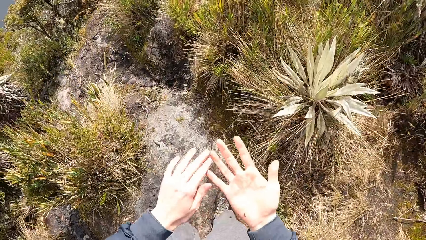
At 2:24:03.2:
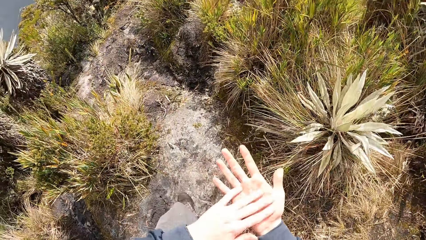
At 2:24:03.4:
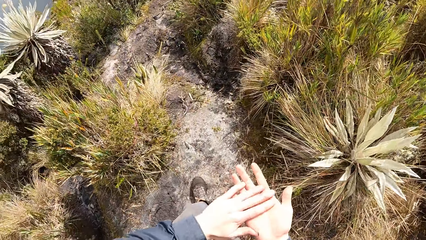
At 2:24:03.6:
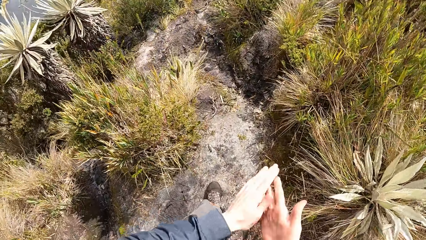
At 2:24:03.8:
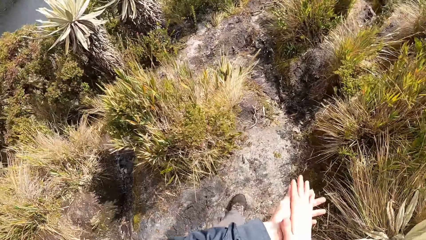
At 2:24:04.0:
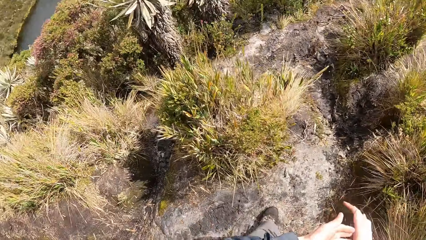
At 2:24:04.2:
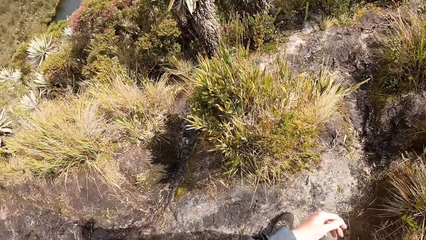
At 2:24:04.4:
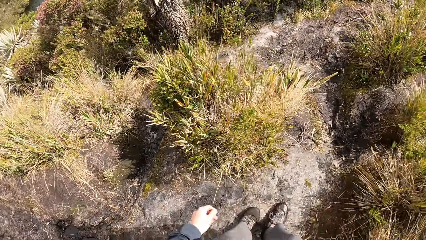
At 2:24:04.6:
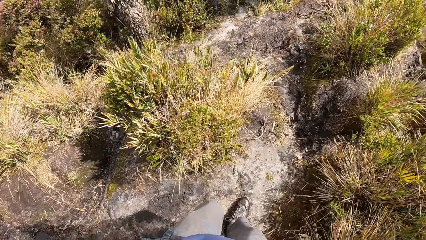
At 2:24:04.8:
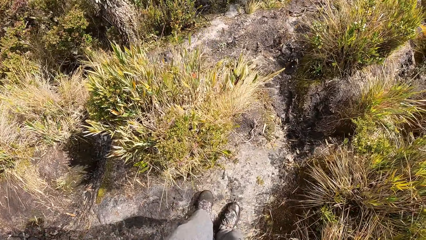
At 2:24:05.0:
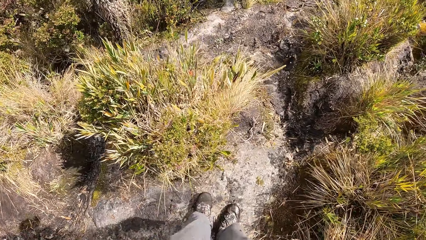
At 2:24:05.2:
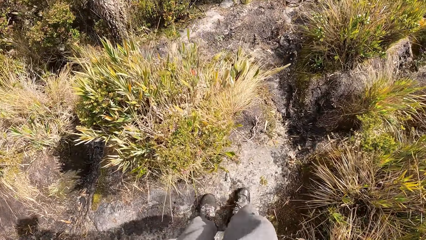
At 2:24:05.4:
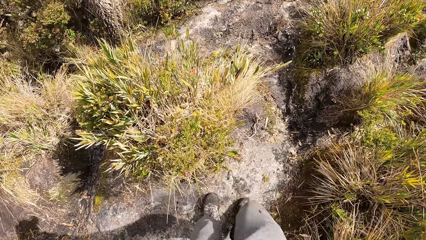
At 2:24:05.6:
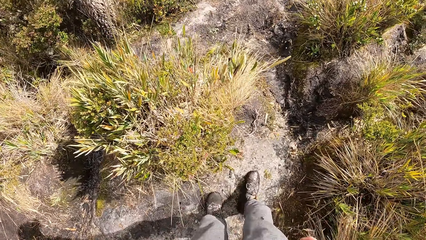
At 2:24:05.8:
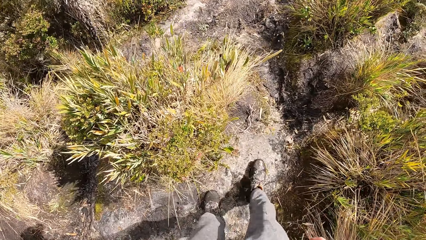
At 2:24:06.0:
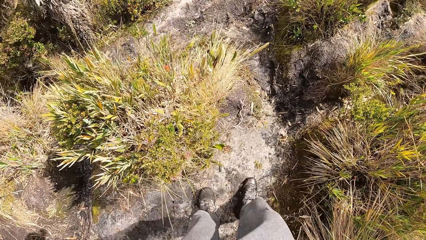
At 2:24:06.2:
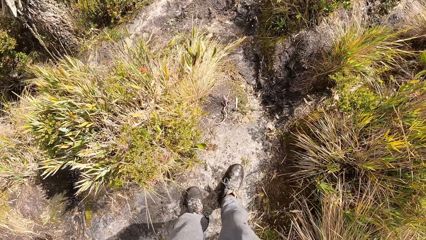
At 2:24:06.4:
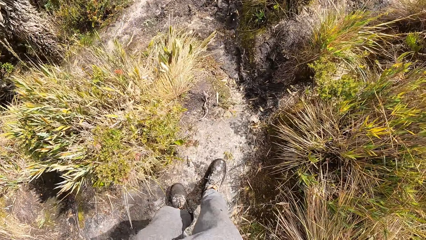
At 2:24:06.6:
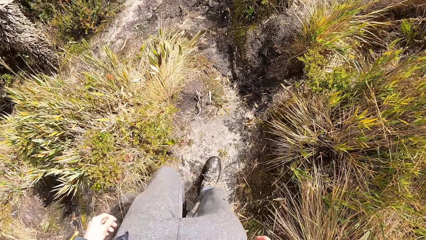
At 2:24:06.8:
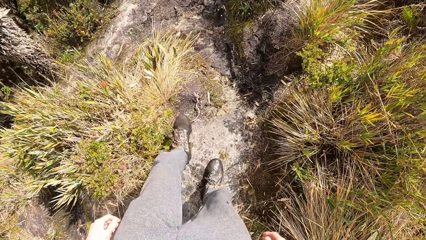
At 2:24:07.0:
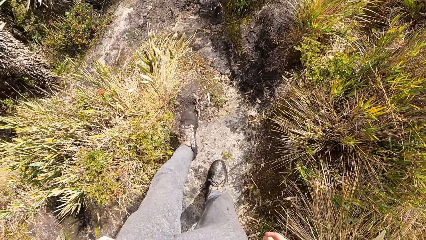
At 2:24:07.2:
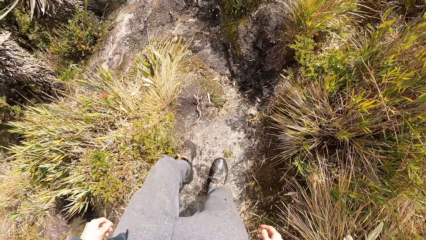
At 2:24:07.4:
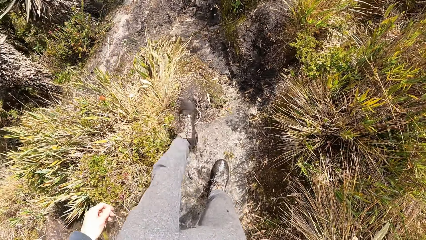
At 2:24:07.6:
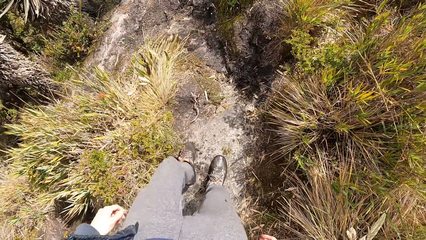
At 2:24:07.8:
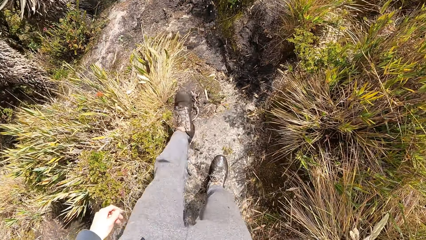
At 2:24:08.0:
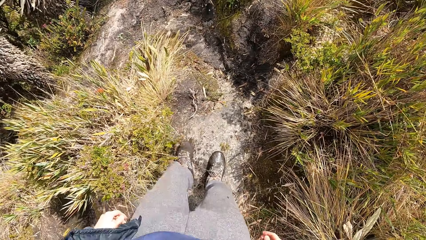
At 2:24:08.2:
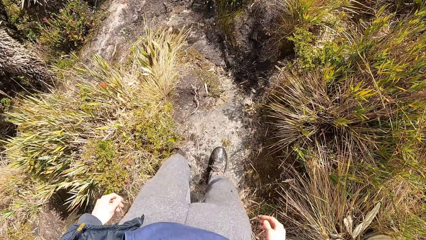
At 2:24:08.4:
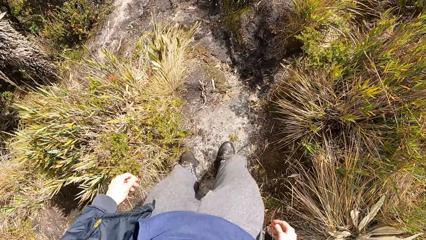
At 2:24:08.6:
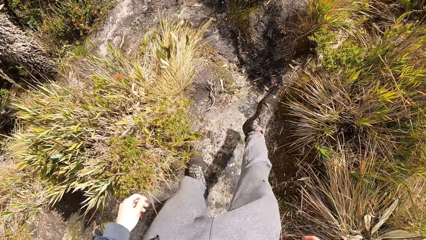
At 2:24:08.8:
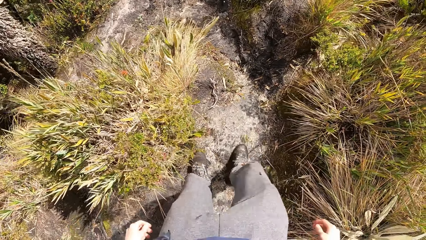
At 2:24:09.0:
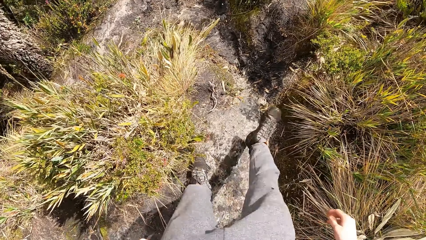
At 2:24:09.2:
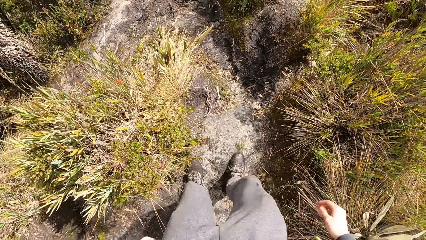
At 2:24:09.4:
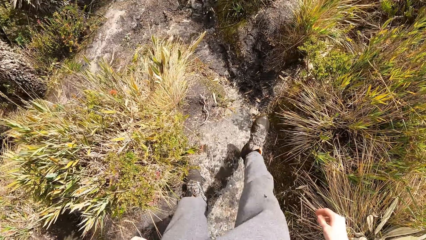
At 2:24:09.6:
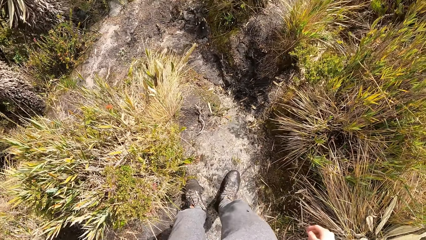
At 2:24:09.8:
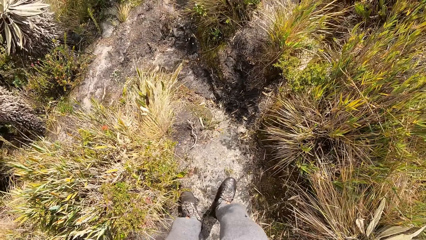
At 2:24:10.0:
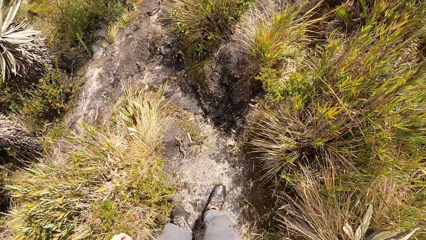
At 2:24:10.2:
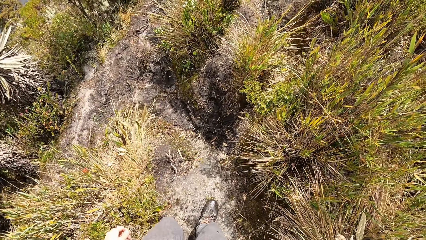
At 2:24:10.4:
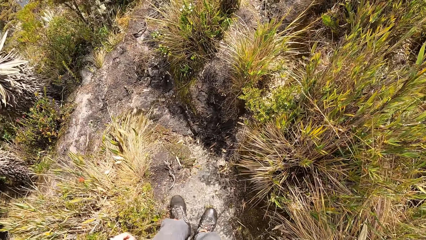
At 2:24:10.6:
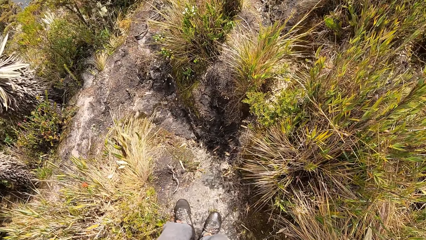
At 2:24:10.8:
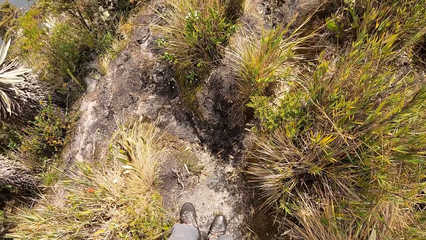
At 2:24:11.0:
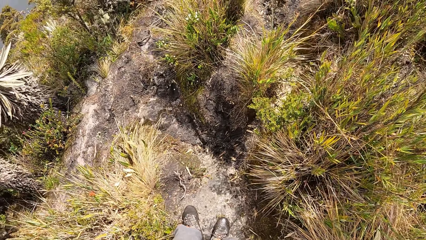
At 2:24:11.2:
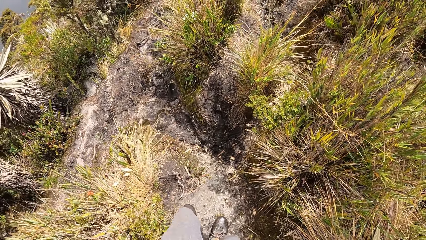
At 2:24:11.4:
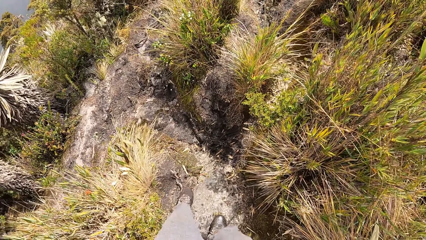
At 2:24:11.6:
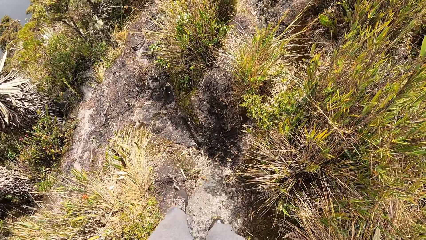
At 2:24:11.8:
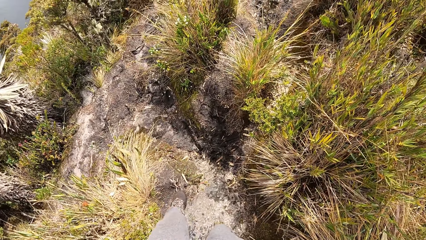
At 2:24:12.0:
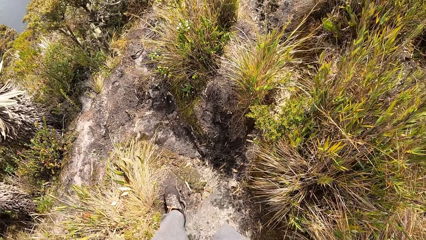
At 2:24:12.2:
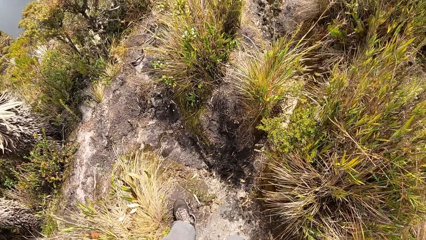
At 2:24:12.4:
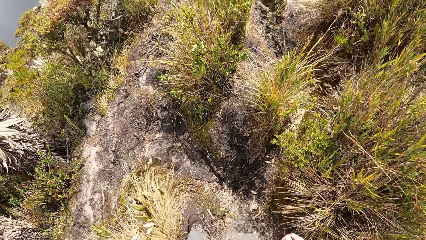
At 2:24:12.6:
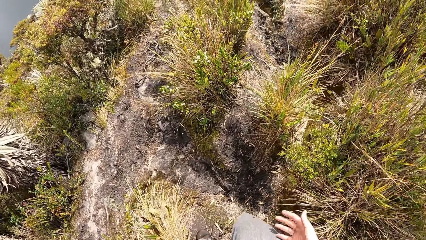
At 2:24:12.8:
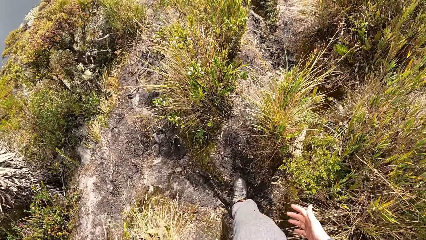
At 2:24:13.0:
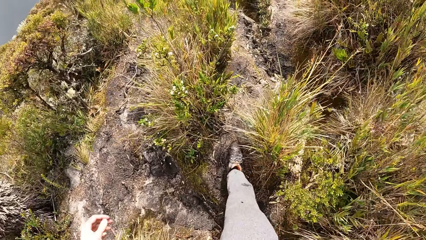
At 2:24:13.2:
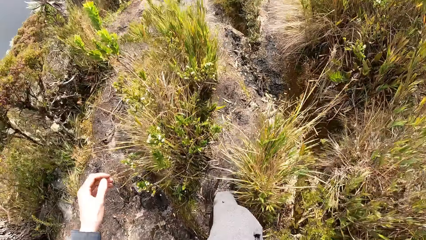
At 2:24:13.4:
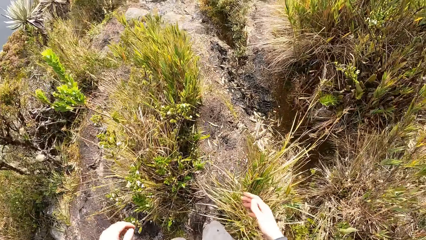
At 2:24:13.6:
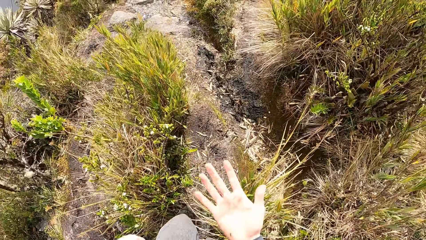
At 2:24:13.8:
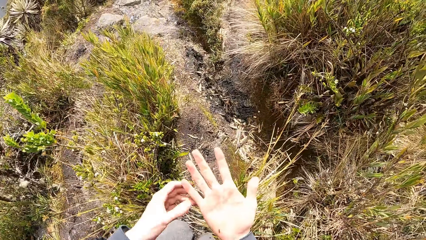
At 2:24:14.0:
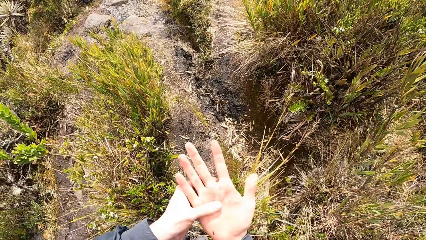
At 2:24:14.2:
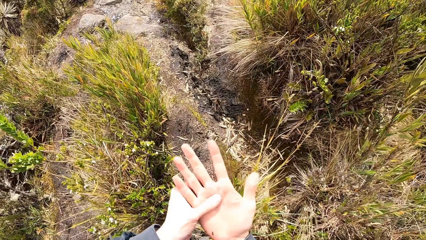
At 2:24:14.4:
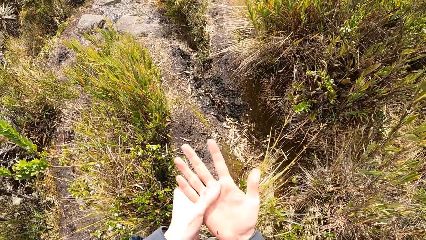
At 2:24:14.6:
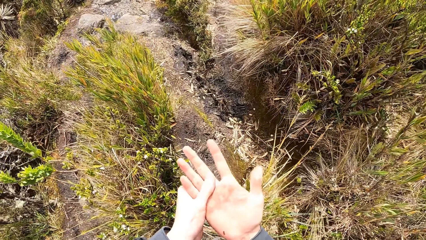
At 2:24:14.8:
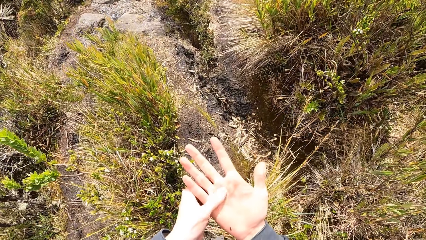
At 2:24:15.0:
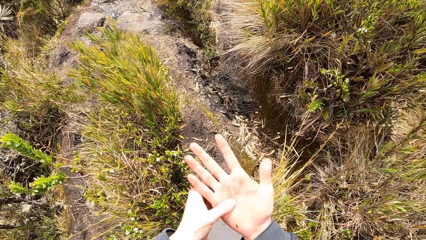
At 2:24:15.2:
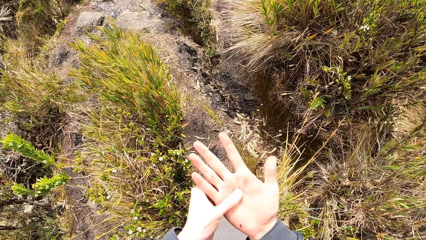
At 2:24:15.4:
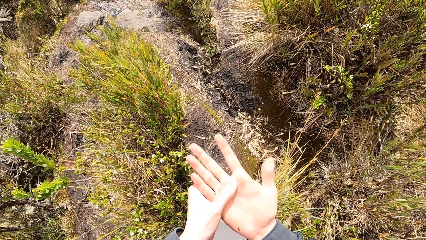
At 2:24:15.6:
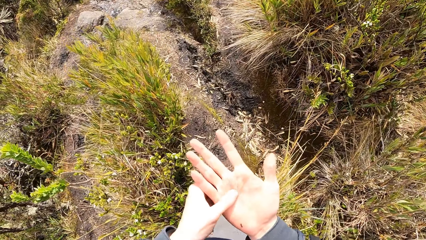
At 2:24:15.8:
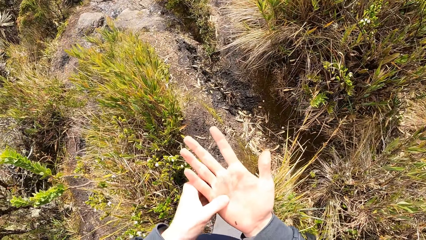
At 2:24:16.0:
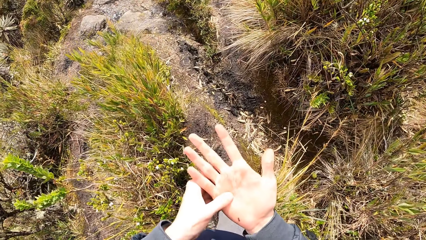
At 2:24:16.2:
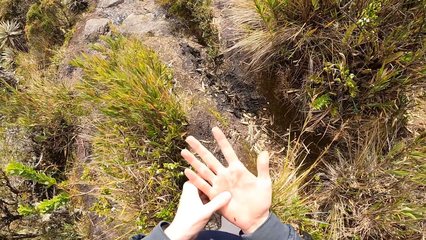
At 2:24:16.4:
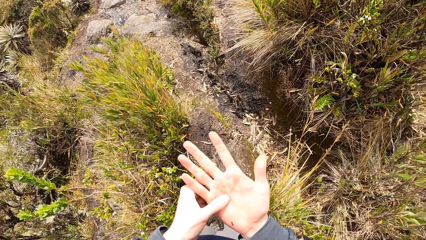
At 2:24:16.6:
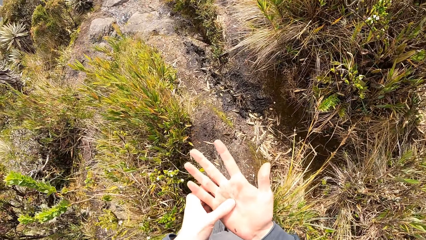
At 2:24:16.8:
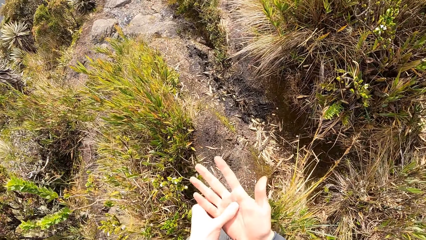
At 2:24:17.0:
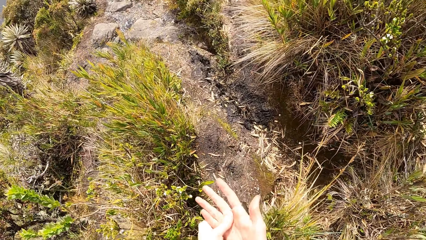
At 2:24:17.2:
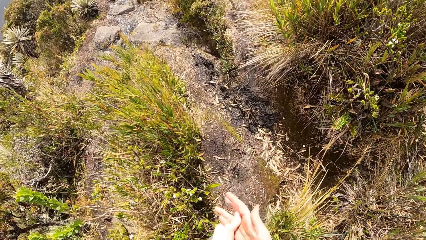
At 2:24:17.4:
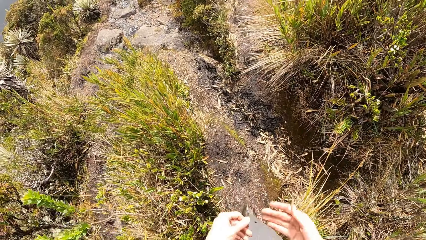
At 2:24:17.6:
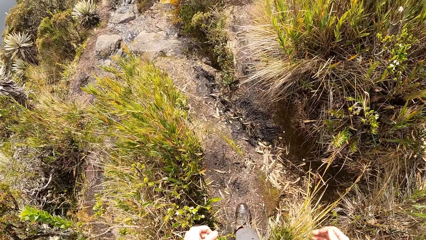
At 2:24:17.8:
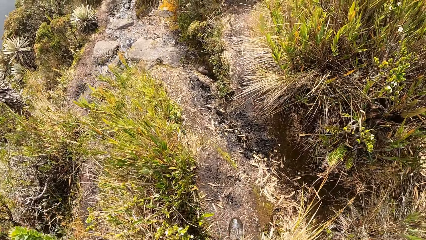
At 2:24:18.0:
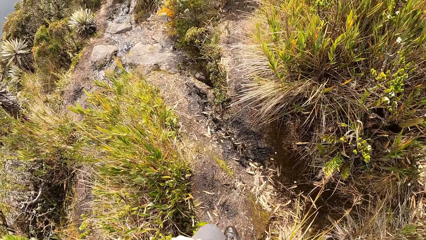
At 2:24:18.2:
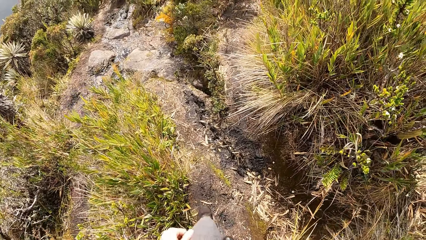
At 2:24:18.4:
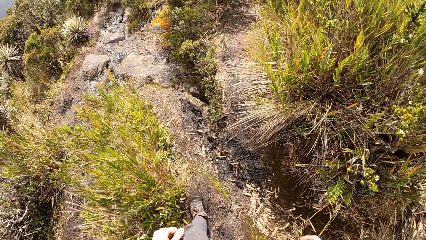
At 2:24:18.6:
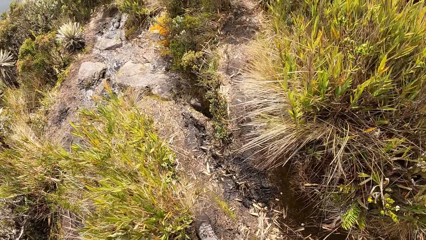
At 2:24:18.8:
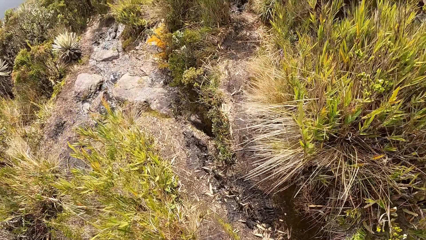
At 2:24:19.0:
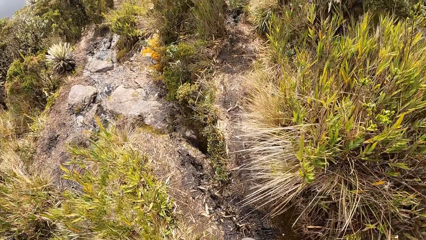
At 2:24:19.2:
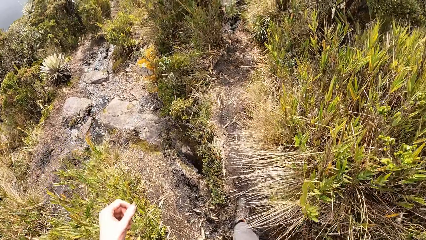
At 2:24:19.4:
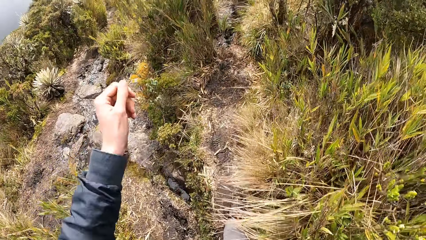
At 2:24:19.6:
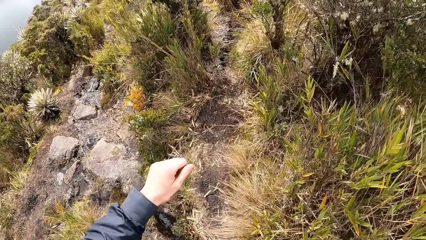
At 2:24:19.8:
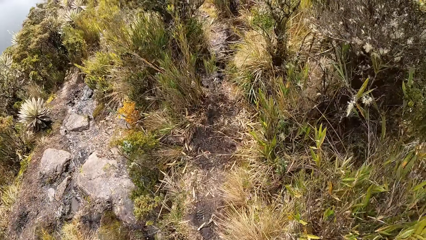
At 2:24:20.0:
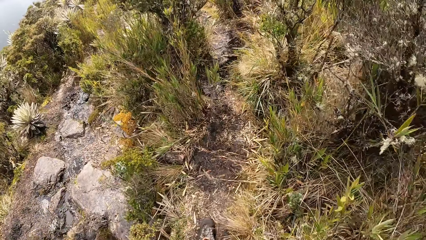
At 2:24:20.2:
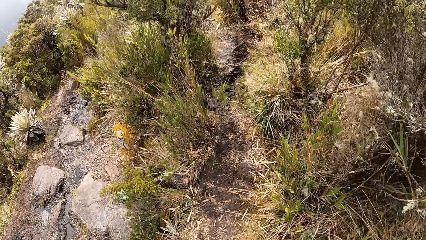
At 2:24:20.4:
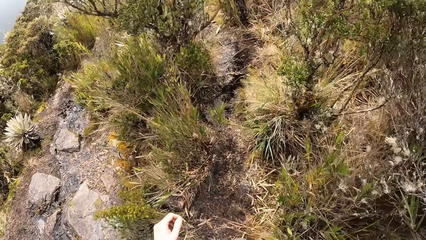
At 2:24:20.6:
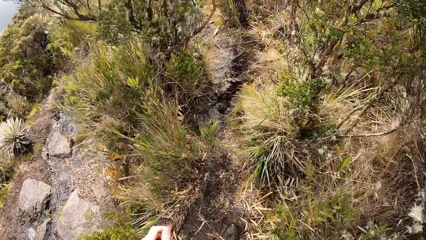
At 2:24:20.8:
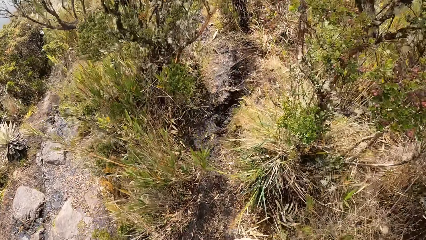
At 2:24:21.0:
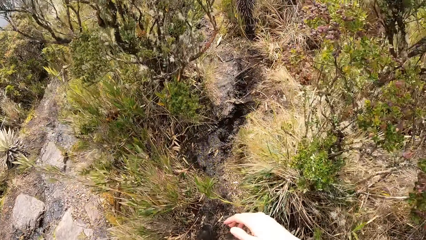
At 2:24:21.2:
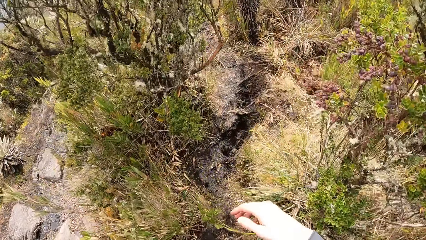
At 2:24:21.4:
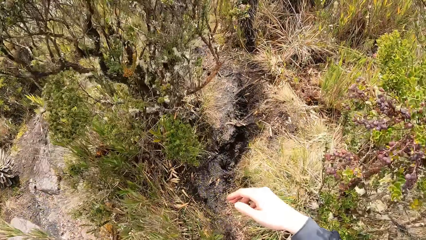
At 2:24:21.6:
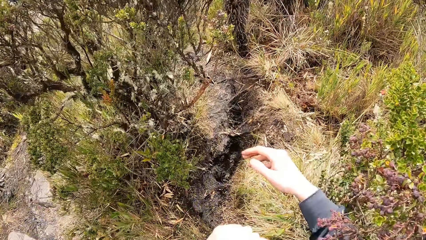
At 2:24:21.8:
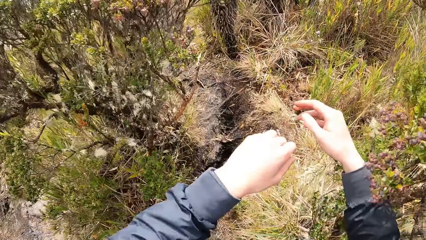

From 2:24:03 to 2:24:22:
The camera wearer dusts off his hands. He rubs his hands. He shakes his right foot. He walks on the field. He stamps his left foot on the ground. He raises his hand. He stamps his right foot on the ground. He raises his hand. He raises his hand again. He rubs his right palm with his left thumb. He walks around.
